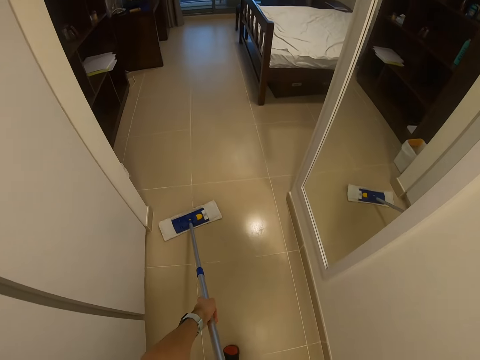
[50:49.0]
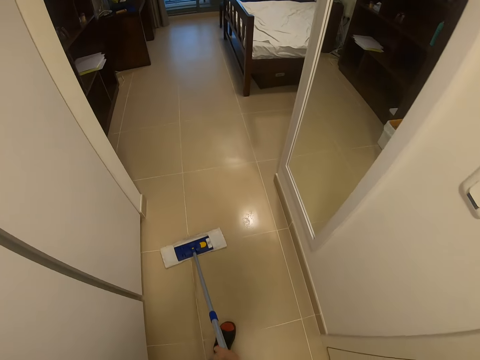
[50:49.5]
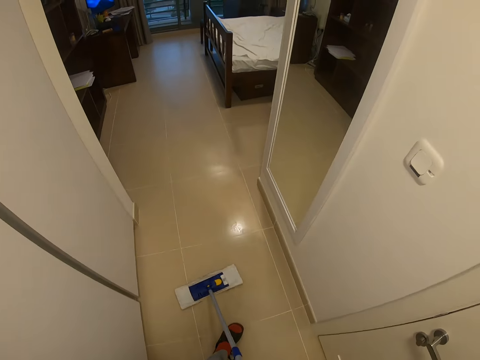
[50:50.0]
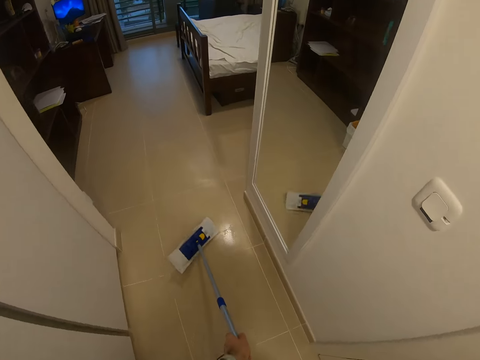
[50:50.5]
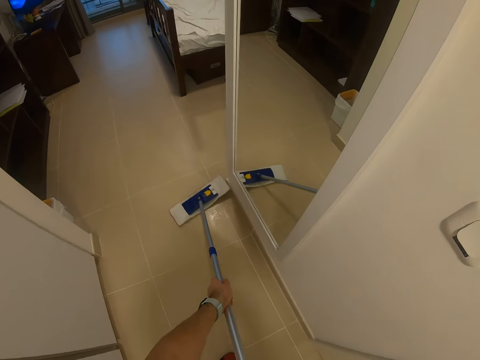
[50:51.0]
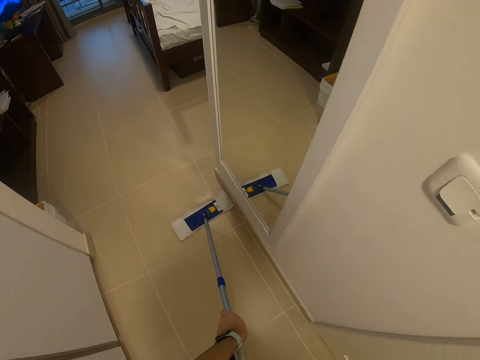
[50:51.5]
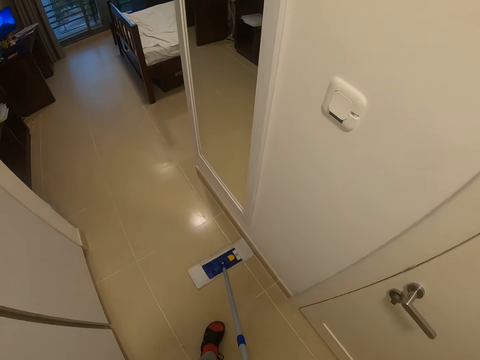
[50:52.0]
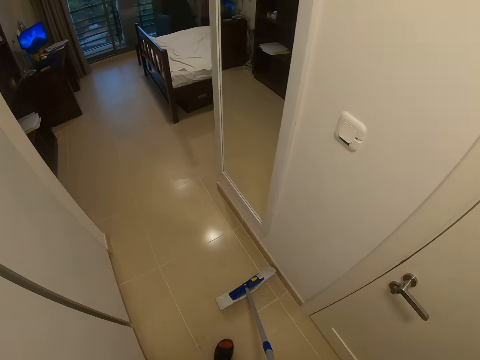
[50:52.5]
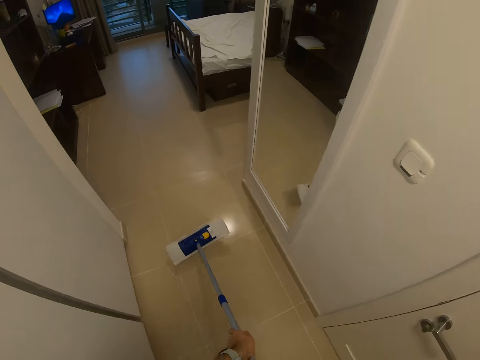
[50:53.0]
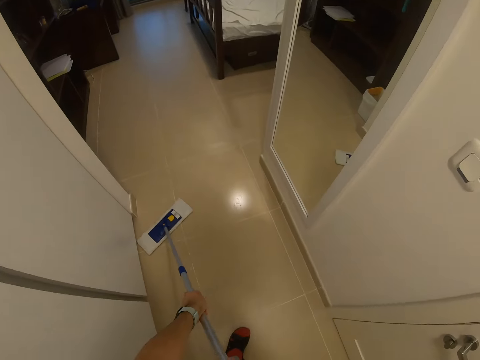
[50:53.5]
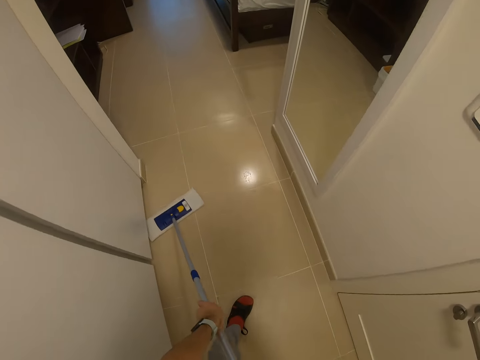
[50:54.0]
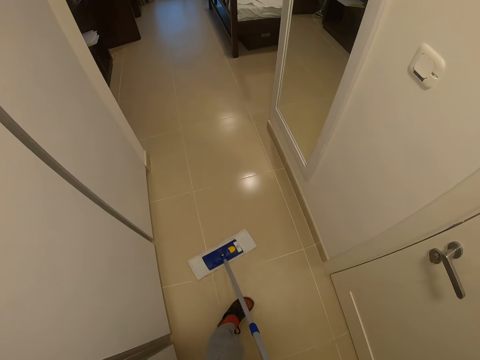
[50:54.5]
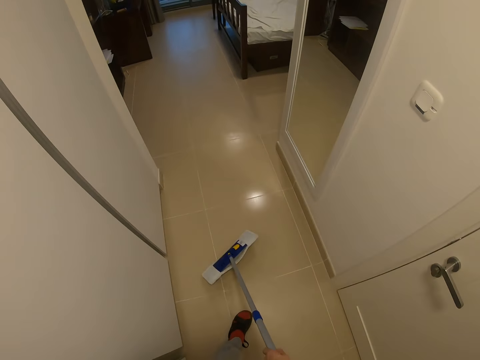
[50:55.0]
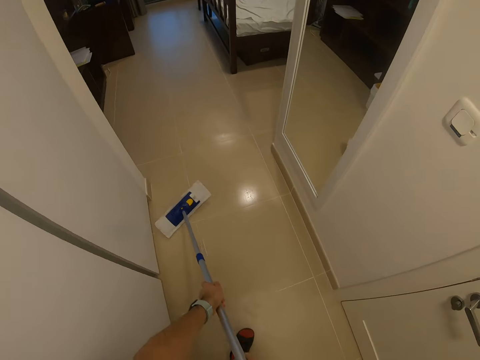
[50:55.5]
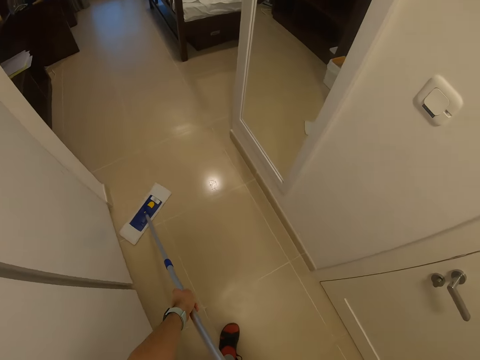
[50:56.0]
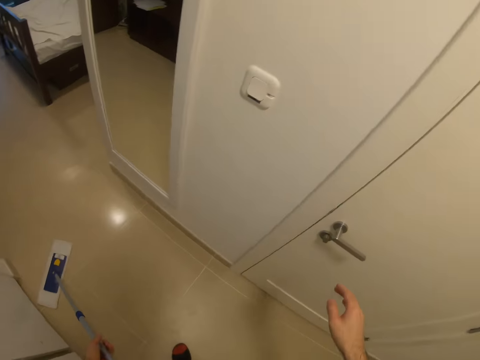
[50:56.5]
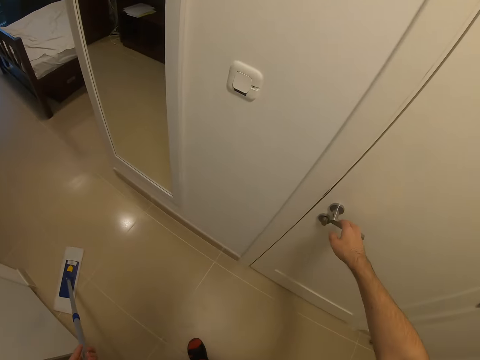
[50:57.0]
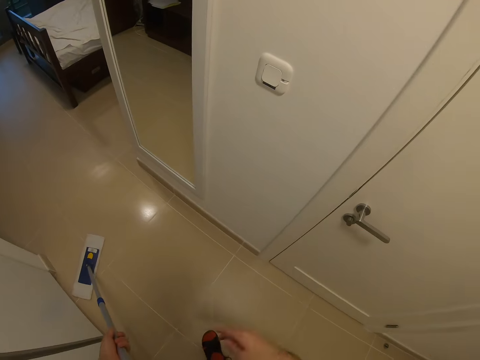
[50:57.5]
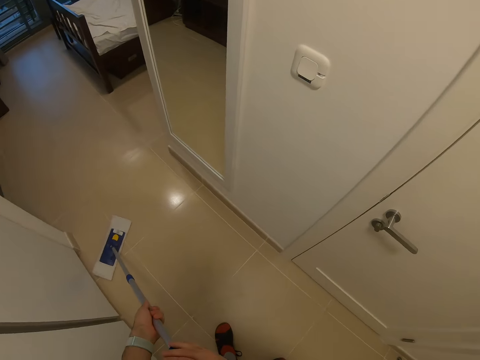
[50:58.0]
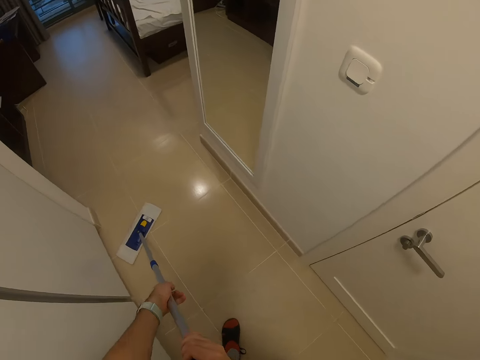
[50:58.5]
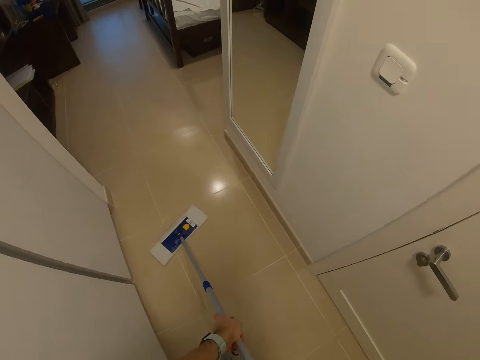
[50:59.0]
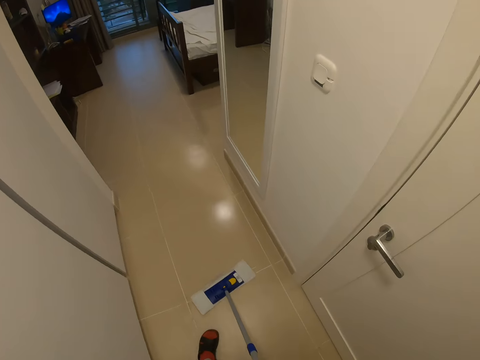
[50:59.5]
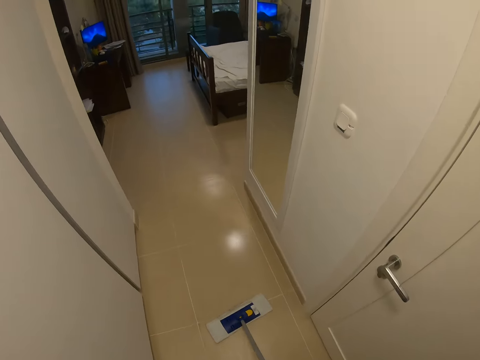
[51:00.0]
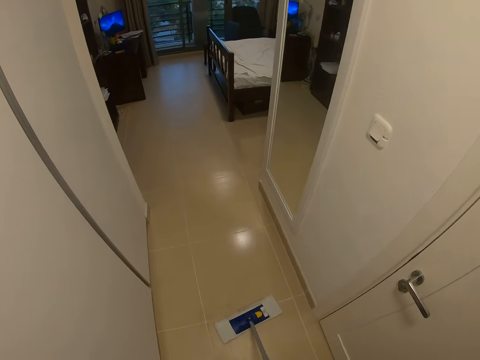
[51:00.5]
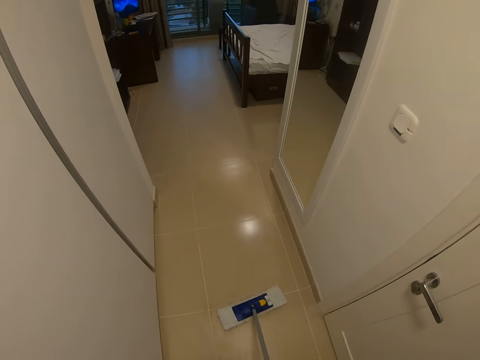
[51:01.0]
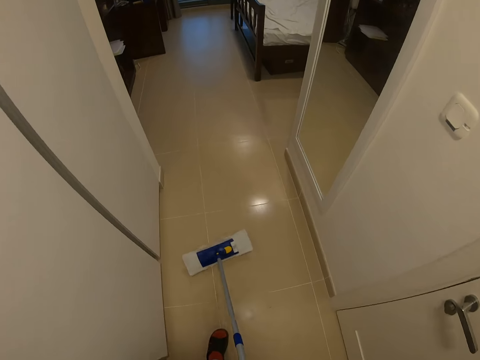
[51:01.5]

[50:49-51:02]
The camera wearer cleans the floor with a cleaning brush. They touch the door handle or lock.

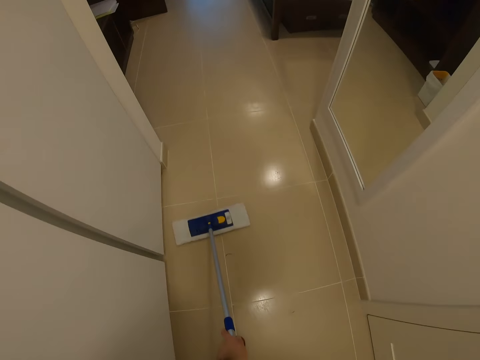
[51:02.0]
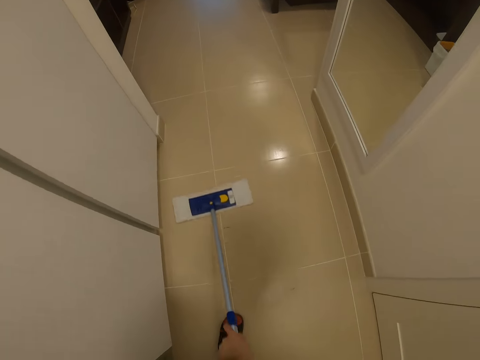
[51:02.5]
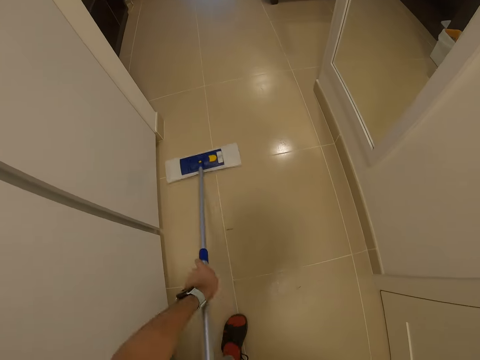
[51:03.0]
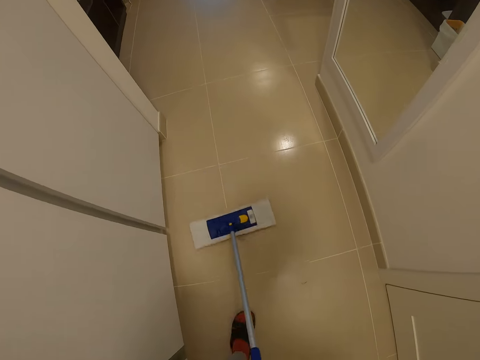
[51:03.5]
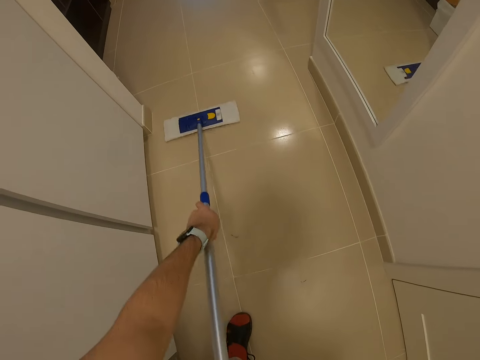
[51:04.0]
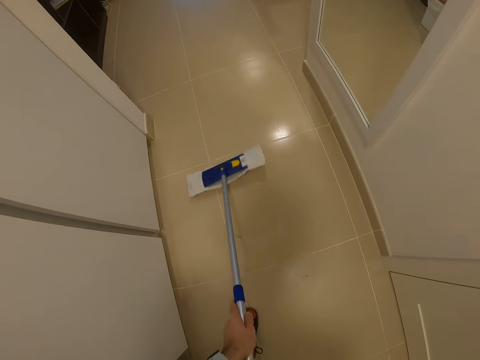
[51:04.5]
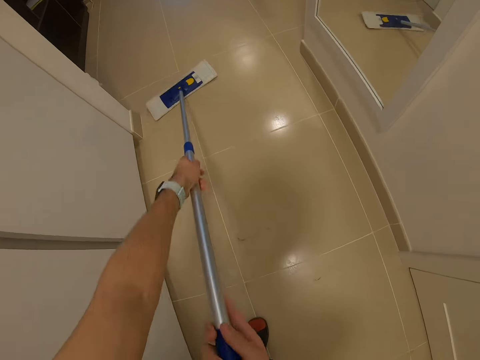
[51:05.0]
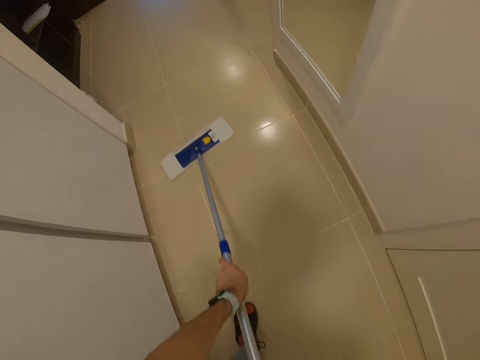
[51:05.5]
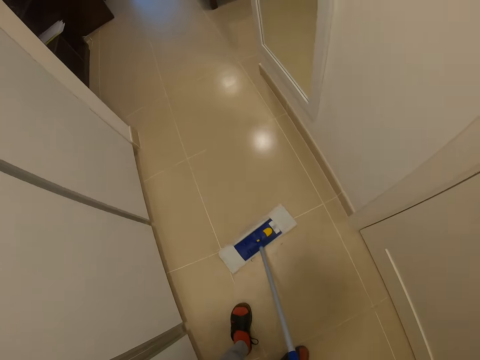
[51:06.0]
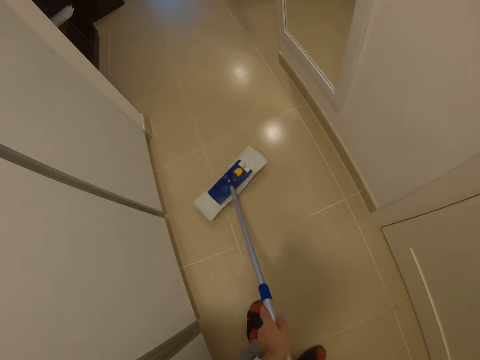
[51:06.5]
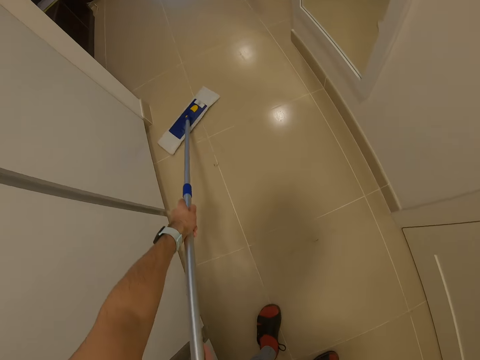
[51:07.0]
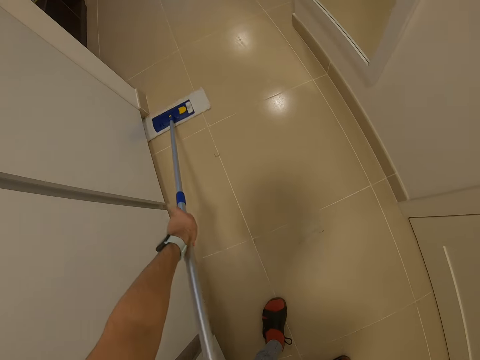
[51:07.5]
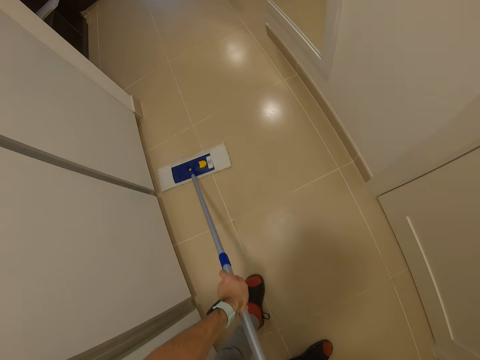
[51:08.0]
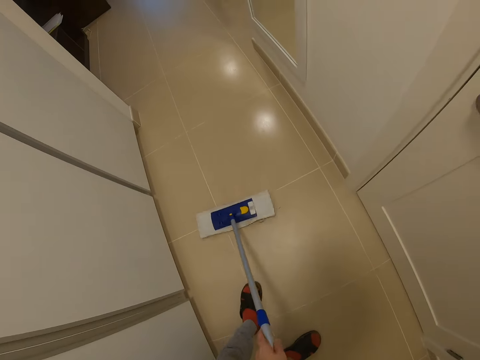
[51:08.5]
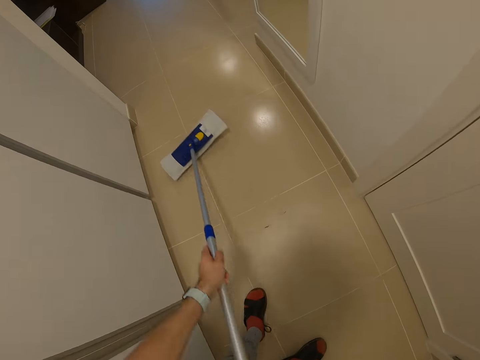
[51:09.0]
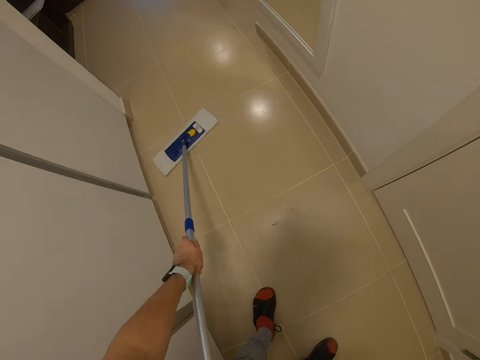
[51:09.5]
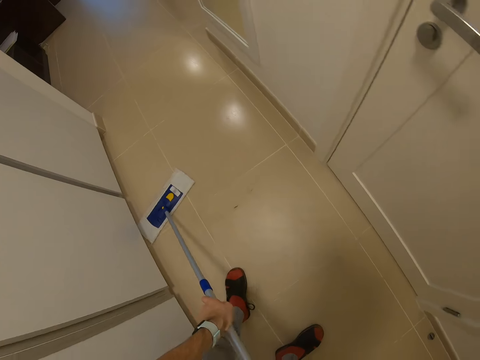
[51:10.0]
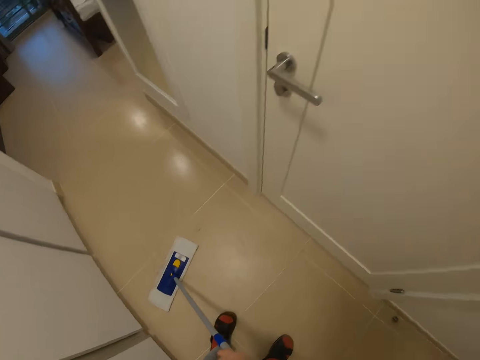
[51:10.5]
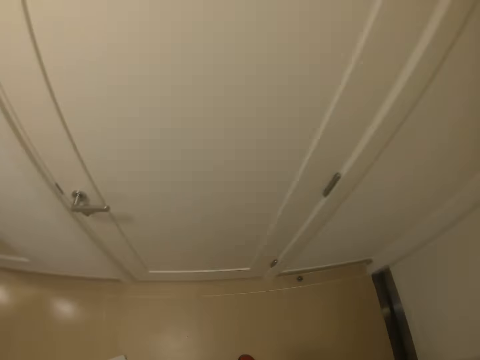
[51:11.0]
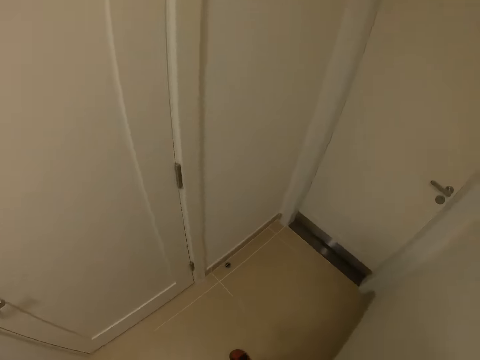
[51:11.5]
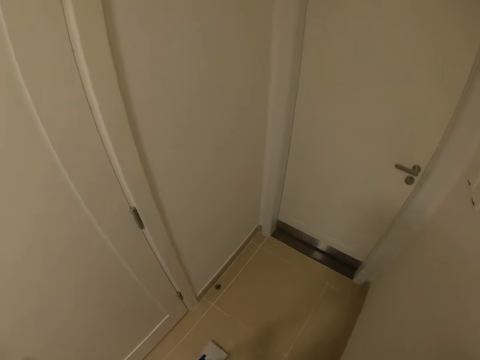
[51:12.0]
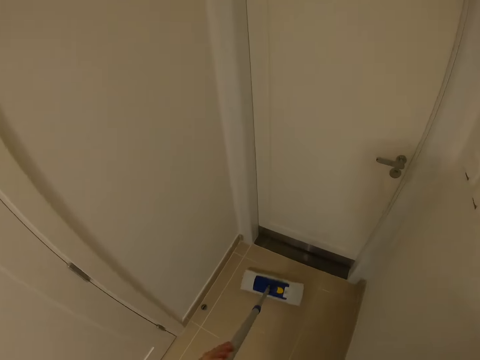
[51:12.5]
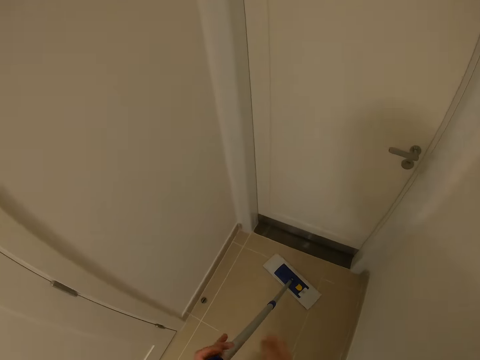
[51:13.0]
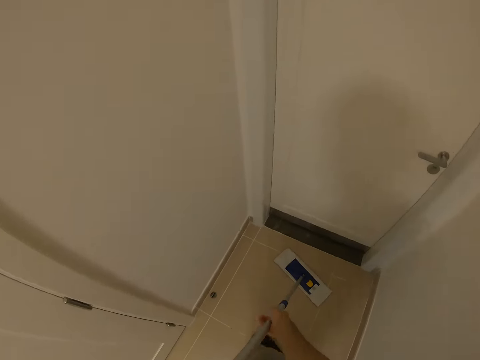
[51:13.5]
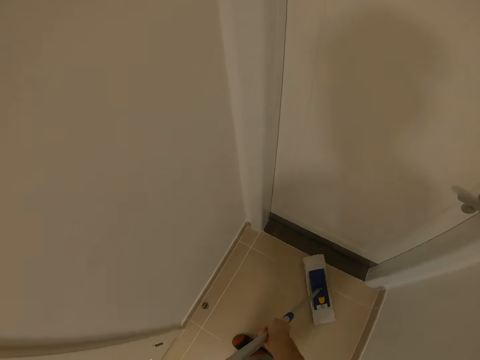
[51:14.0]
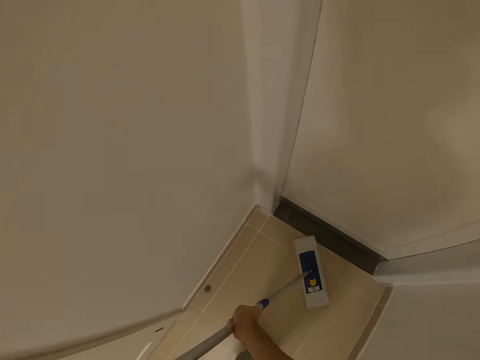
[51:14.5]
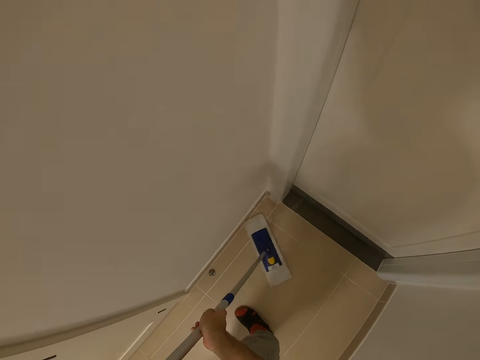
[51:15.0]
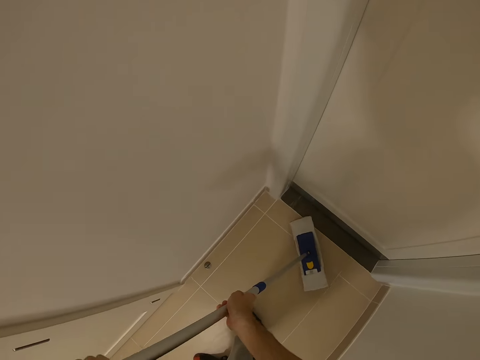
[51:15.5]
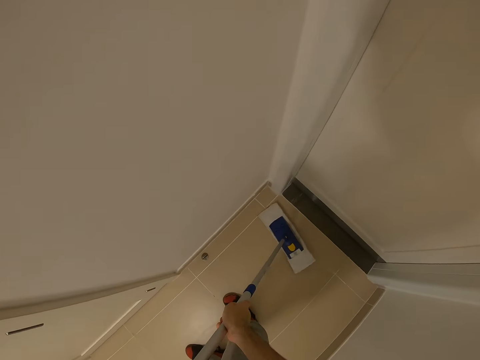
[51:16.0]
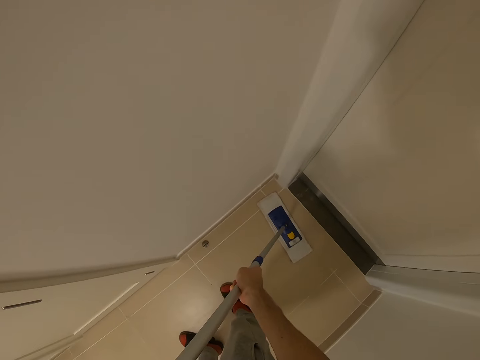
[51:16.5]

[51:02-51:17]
The camera wearer cleans the floor with a cleaning brush. They turn backward. They clean the floor with the cleaning brush again.
